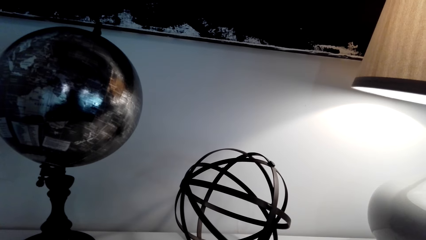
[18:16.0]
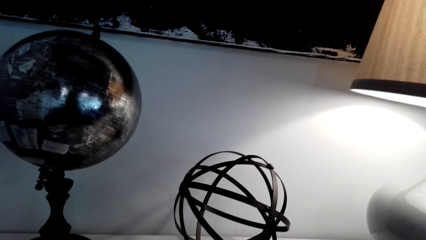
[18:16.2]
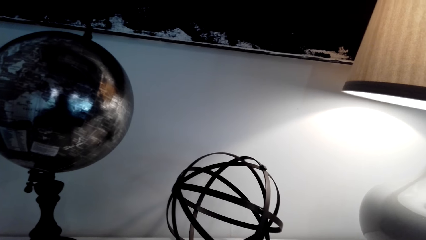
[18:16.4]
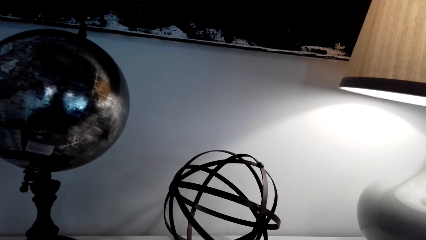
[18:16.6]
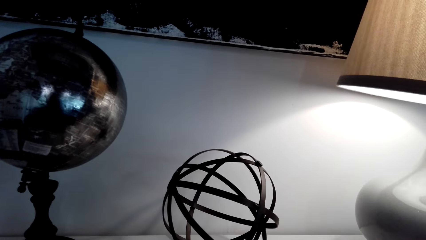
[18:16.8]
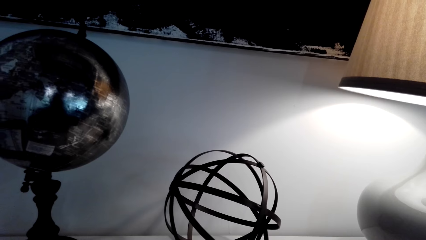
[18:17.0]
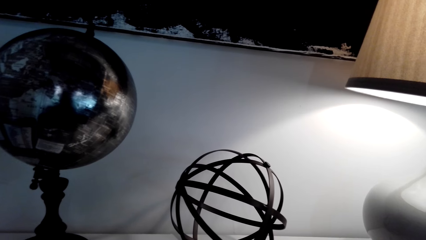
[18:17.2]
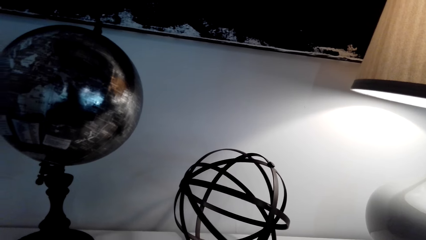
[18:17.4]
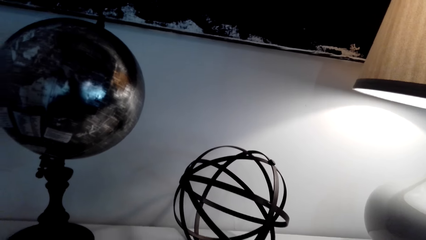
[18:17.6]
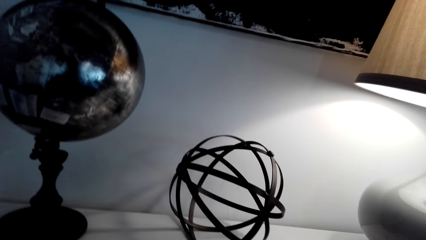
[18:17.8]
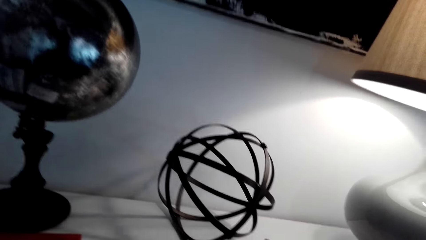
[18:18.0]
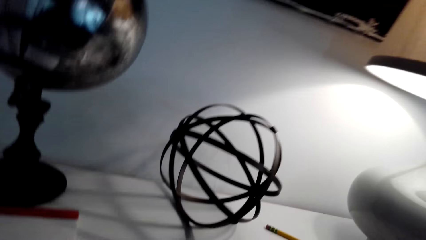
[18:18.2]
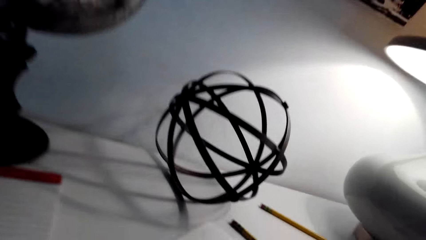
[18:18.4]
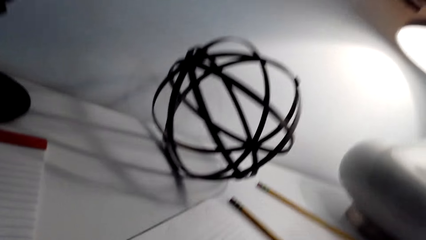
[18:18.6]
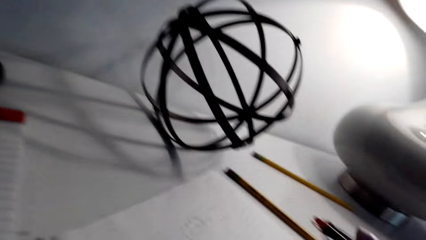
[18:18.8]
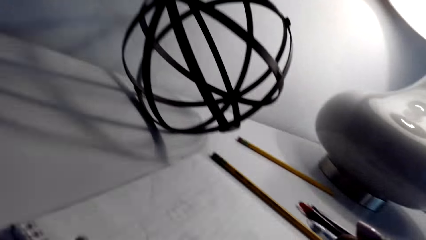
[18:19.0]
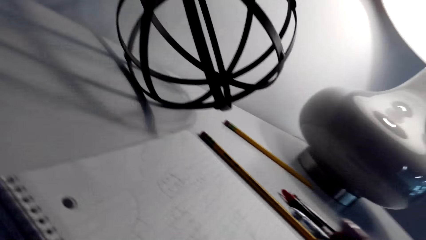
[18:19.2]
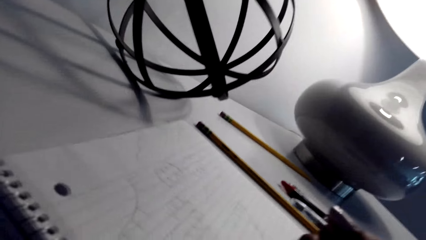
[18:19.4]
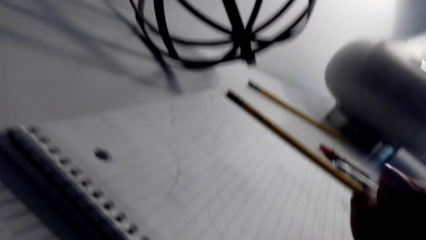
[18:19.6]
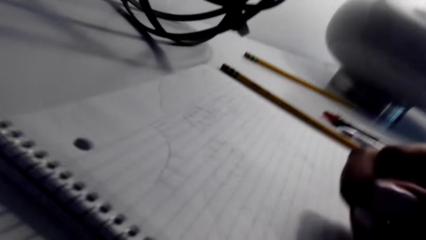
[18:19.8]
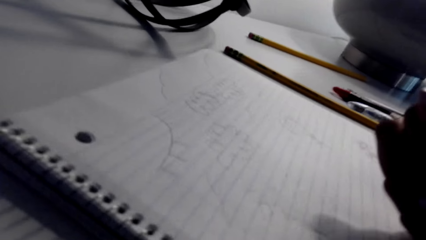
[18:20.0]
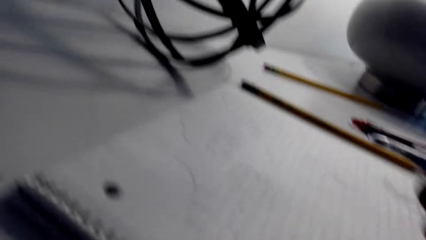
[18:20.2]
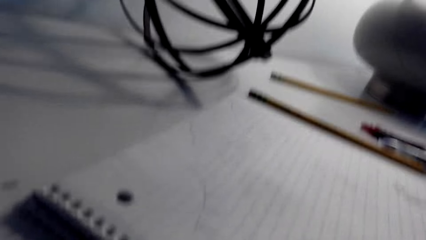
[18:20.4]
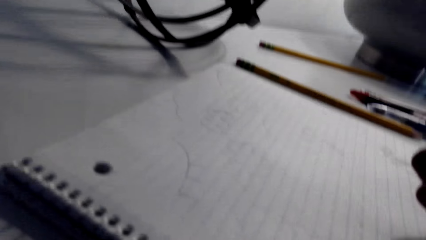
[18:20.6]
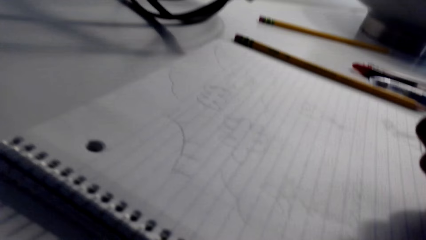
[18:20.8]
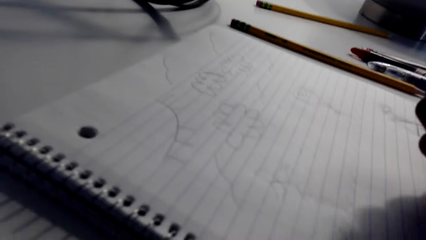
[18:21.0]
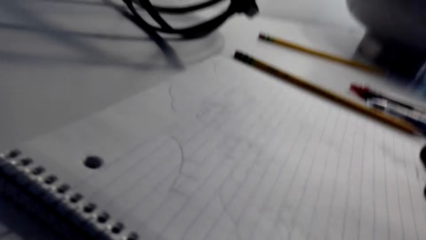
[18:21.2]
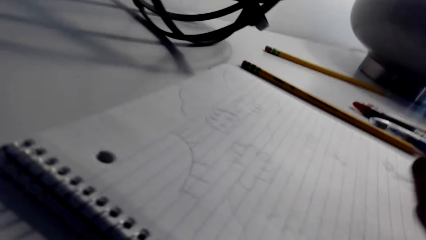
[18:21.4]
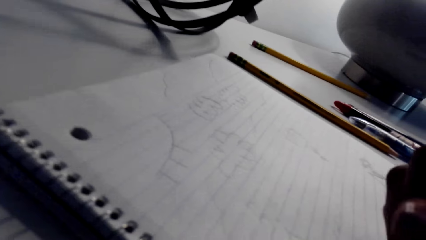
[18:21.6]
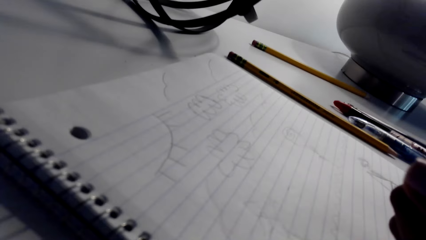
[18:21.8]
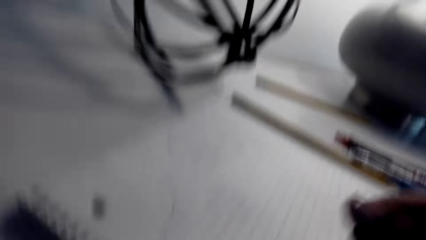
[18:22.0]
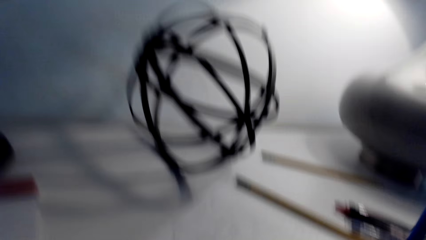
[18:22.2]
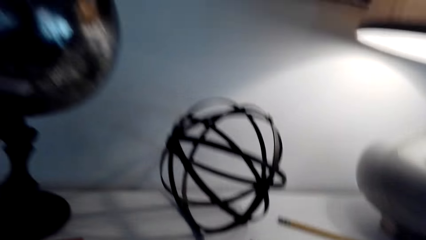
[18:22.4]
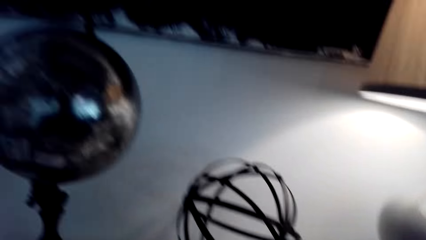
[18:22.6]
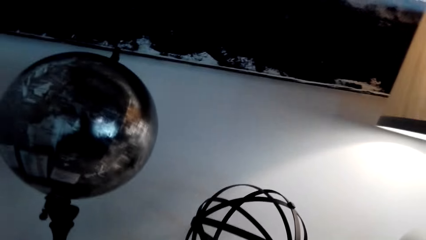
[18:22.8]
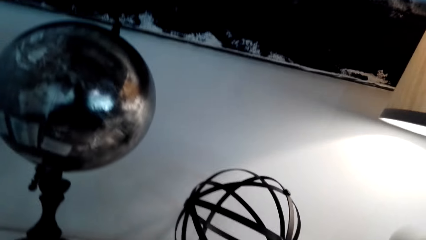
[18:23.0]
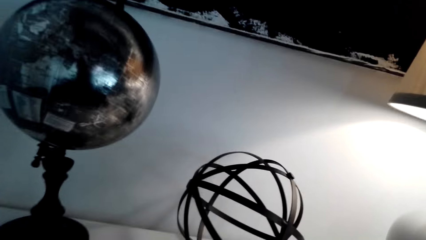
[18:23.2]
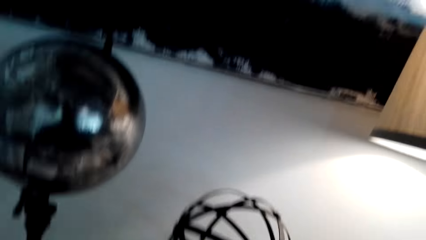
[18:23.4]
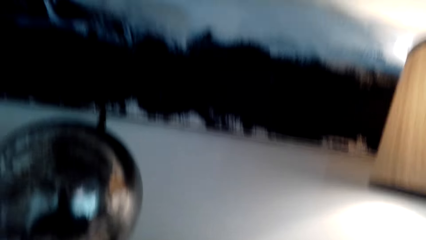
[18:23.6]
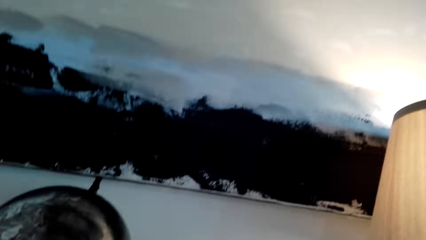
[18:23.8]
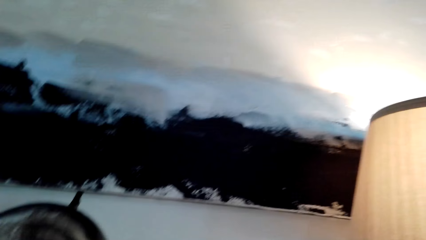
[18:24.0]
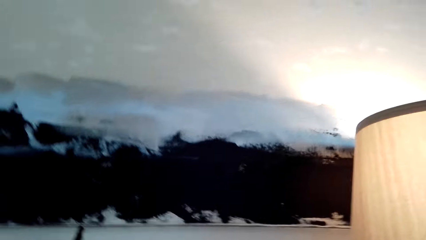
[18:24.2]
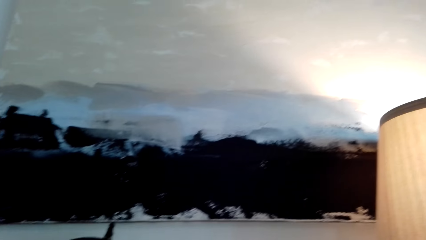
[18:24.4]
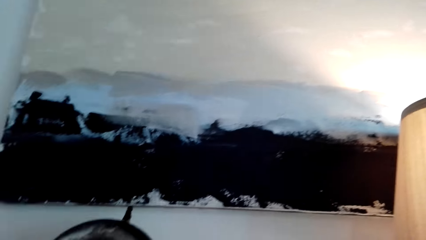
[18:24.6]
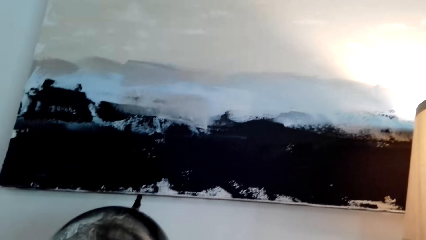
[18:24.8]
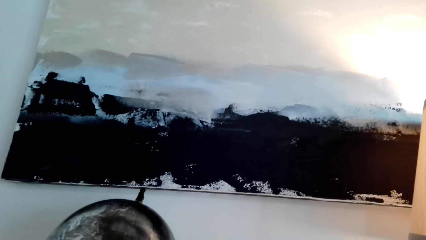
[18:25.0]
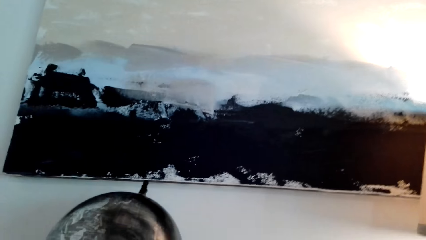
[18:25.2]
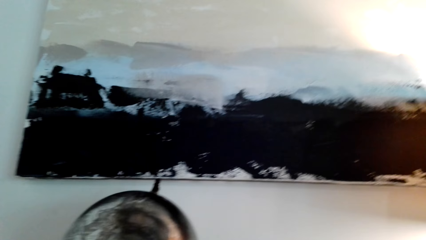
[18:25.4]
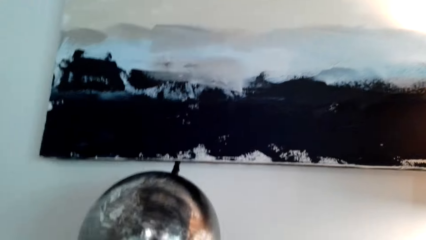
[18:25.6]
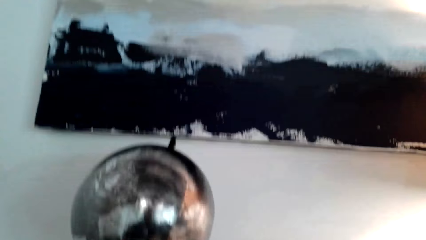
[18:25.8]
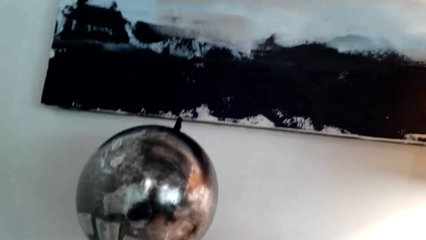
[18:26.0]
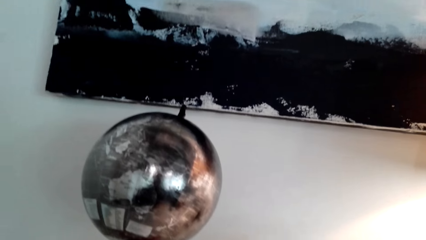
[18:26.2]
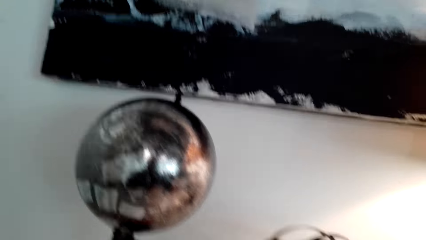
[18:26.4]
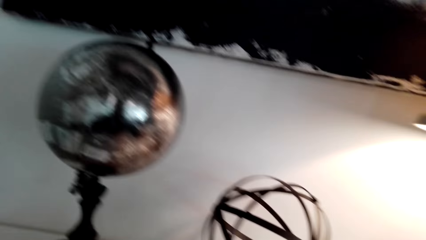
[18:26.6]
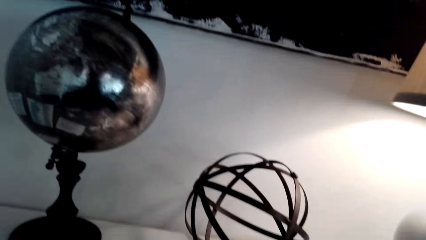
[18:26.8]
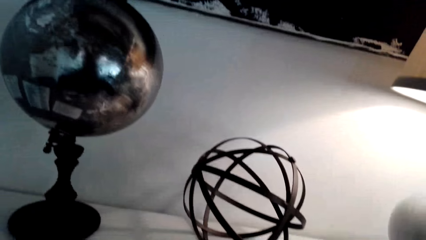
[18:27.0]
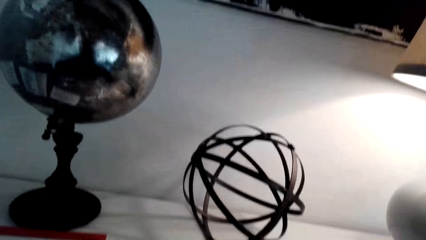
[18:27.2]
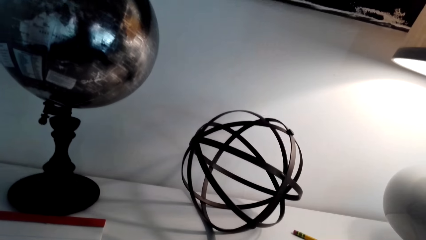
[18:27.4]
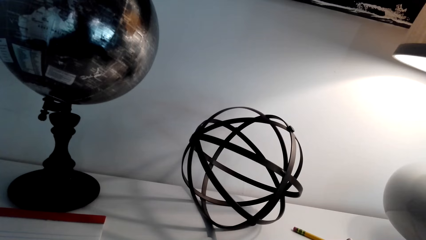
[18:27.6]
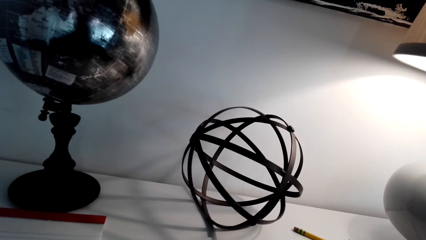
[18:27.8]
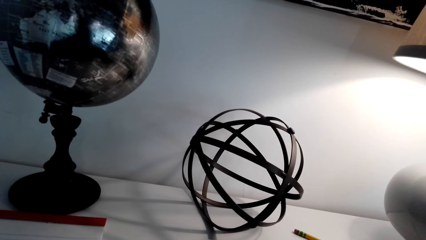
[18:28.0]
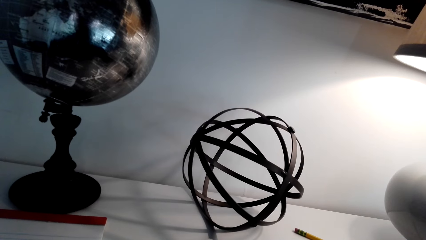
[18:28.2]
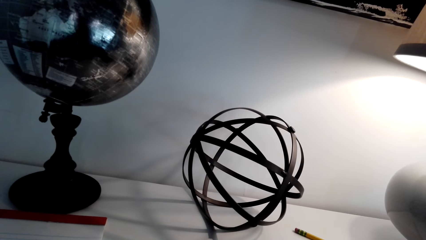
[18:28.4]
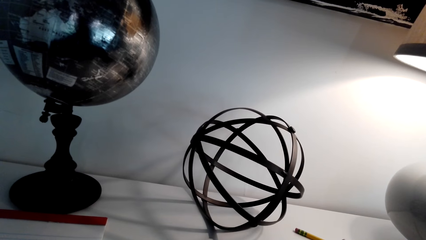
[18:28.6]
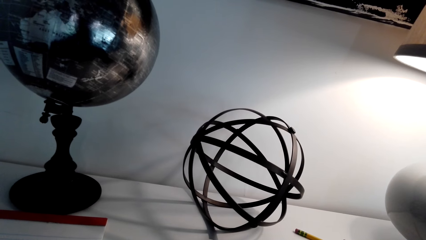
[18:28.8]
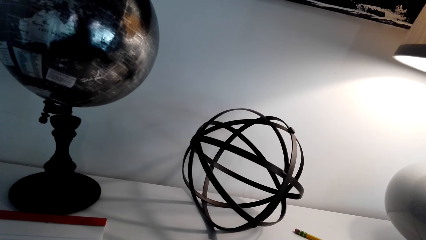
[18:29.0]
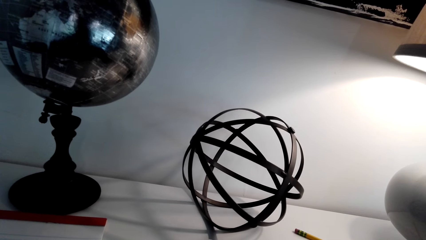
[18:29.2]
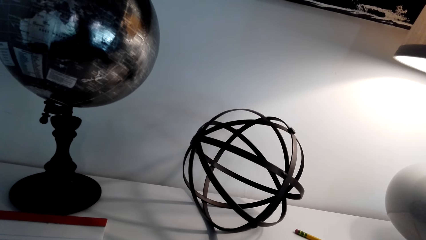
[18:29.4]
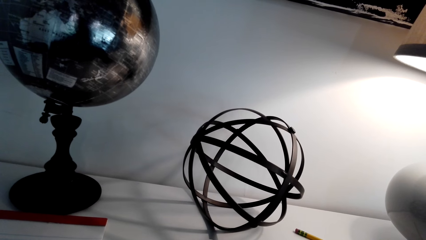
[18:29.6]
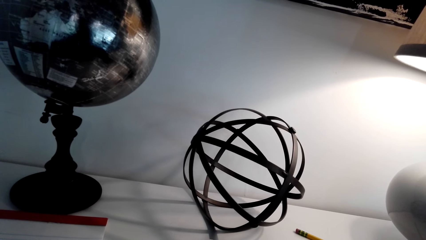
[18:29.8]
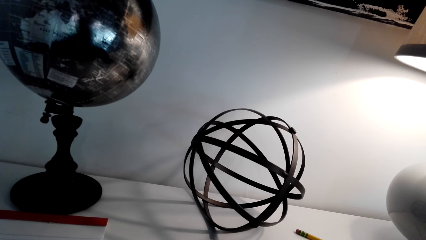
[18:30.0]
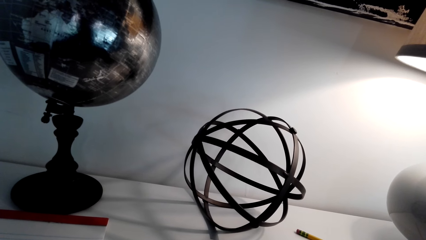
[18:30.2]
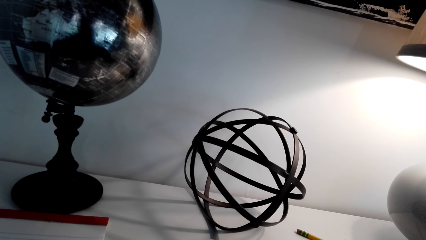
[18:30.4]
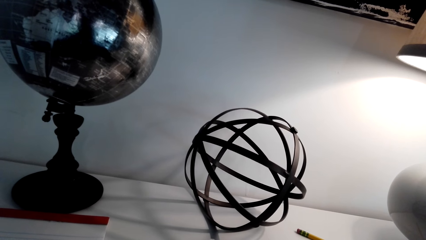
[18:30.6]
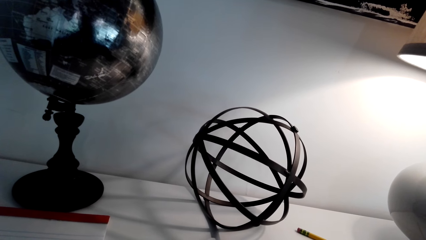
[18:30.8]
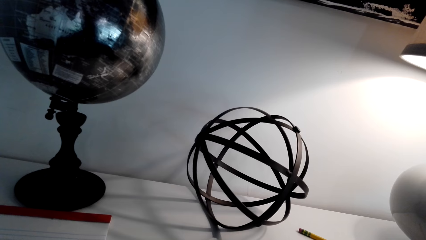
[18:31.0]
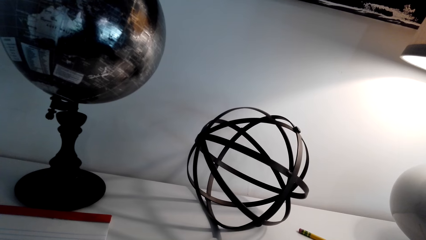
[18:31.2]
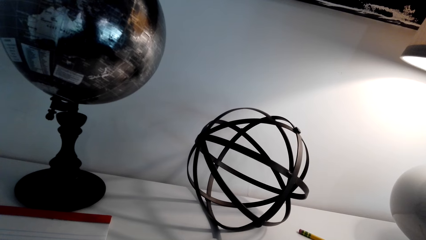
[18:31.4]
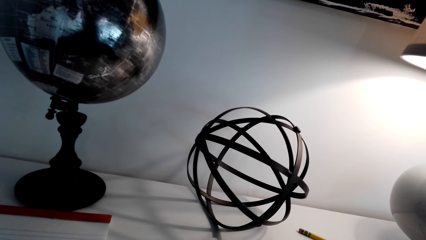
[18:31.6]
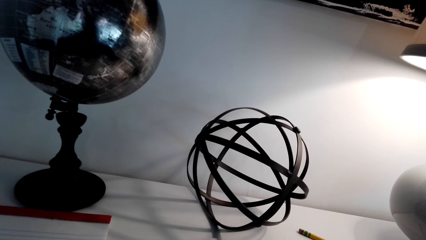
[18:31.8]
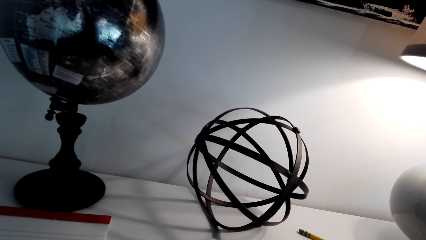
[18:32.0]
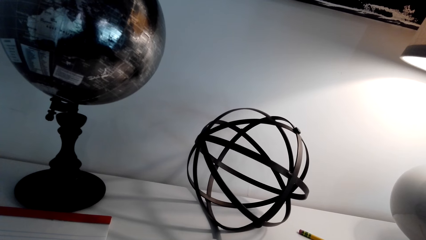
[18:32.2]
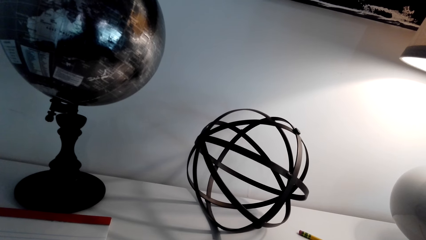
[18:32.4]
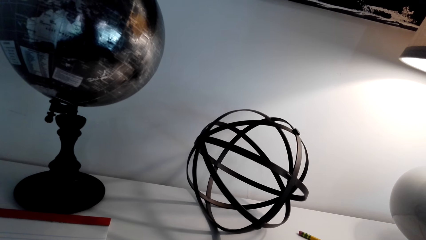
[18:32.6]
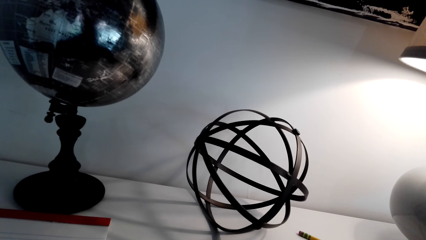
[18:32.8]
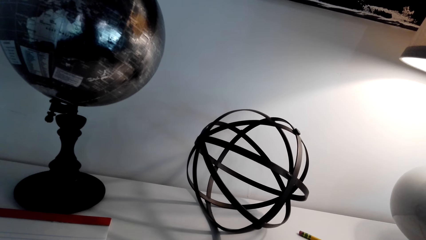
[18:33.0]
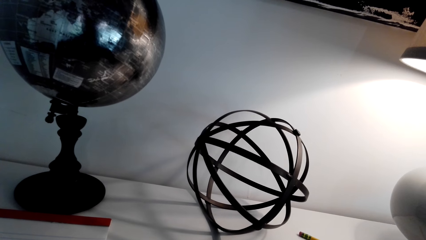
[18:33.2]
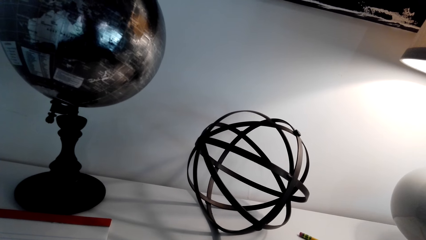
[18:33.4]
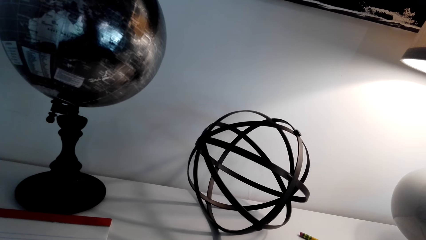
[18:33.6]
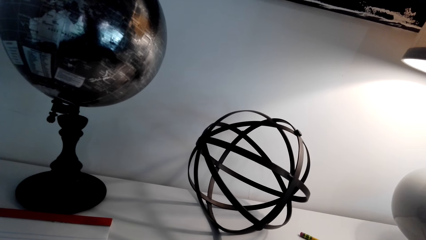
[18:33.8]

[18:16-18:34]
The camera wearer looks at the book. They look around the house.
